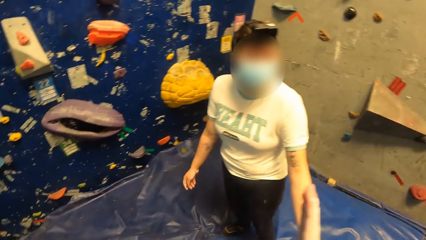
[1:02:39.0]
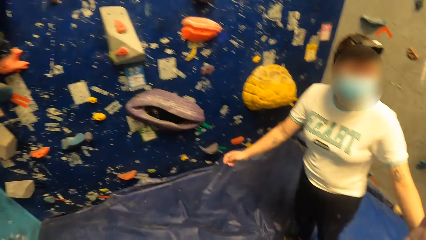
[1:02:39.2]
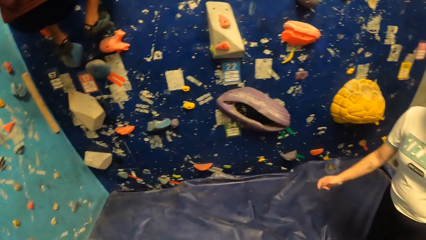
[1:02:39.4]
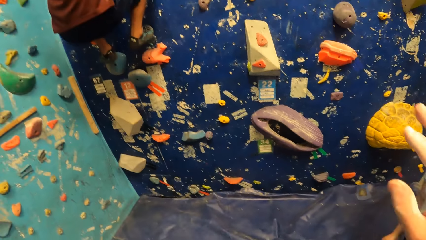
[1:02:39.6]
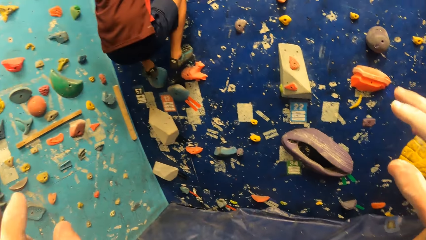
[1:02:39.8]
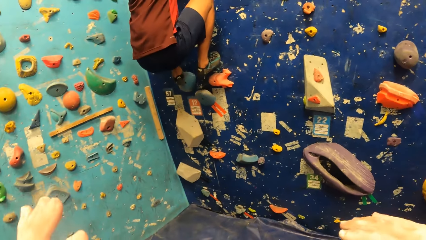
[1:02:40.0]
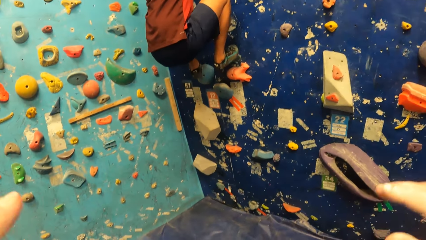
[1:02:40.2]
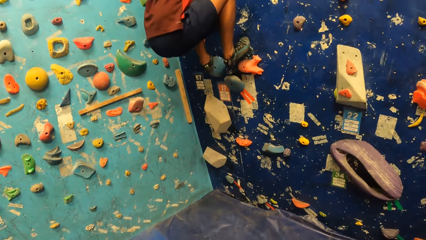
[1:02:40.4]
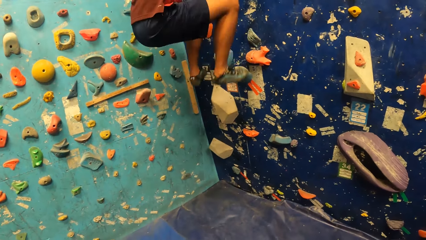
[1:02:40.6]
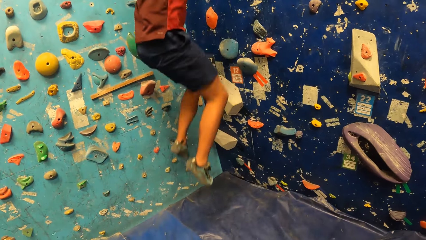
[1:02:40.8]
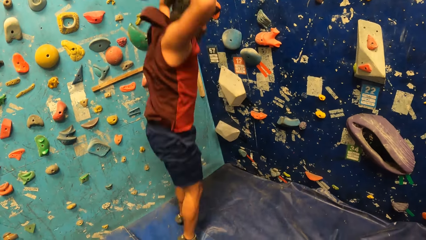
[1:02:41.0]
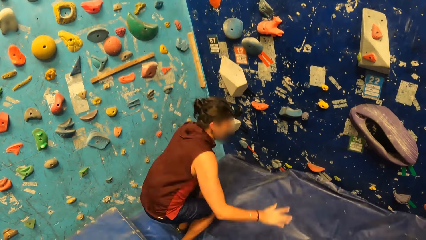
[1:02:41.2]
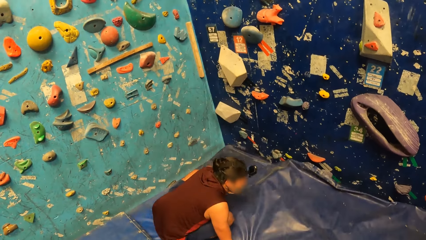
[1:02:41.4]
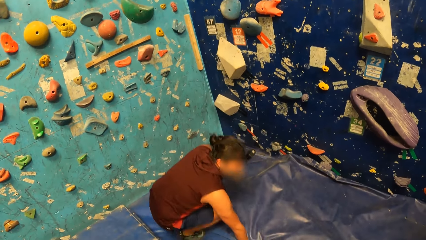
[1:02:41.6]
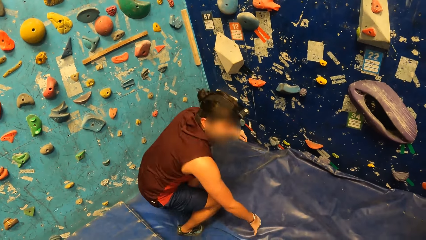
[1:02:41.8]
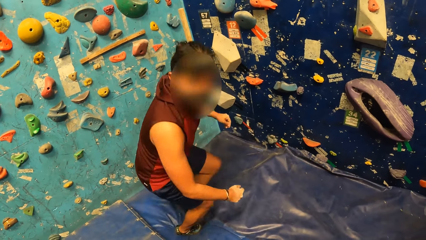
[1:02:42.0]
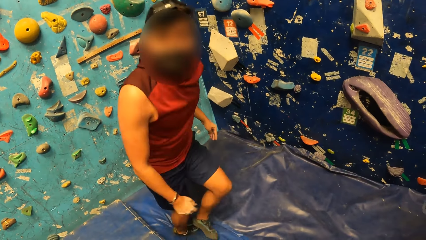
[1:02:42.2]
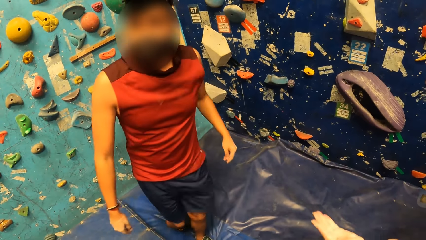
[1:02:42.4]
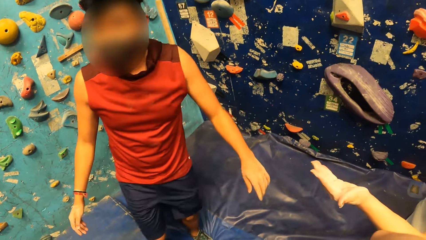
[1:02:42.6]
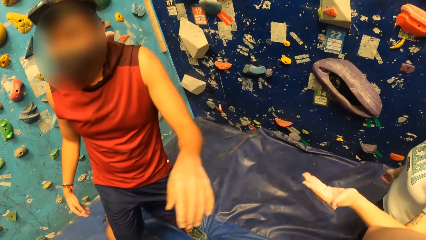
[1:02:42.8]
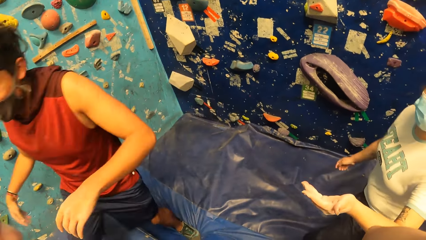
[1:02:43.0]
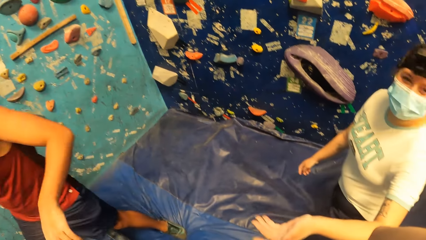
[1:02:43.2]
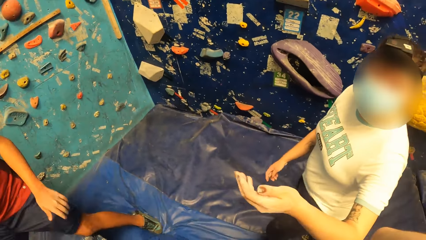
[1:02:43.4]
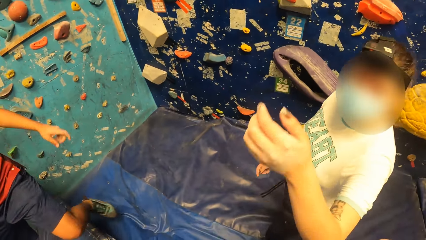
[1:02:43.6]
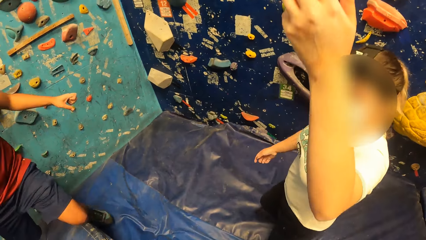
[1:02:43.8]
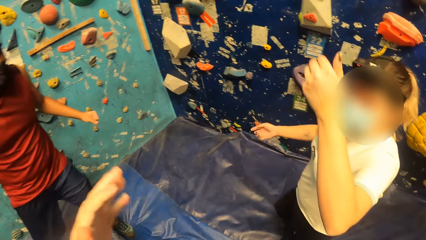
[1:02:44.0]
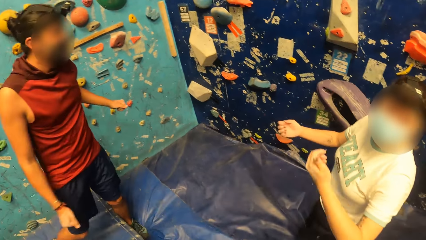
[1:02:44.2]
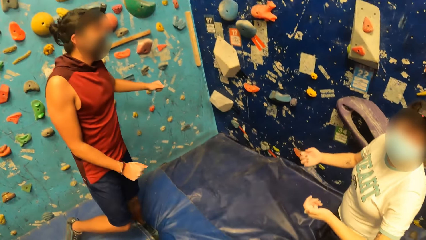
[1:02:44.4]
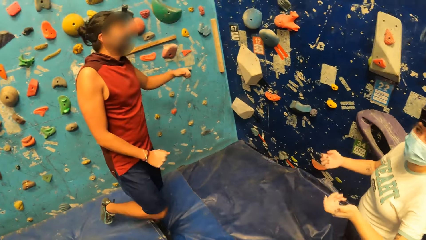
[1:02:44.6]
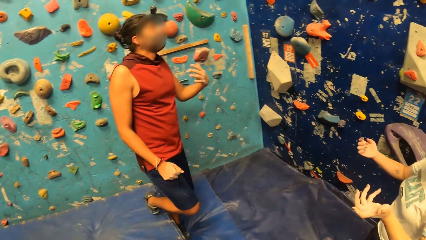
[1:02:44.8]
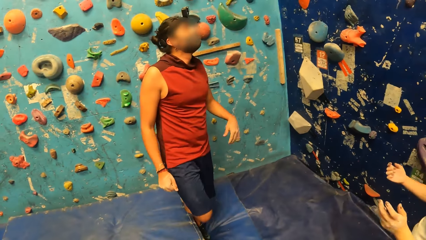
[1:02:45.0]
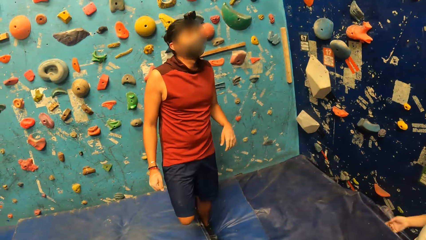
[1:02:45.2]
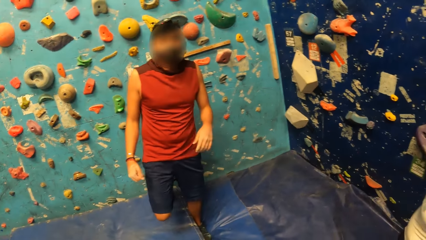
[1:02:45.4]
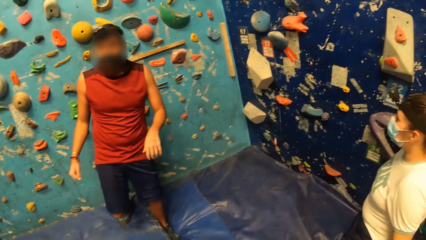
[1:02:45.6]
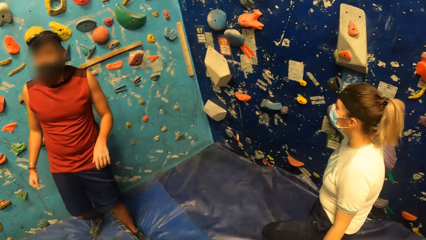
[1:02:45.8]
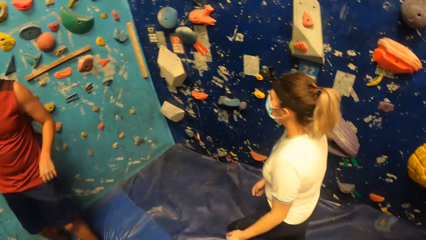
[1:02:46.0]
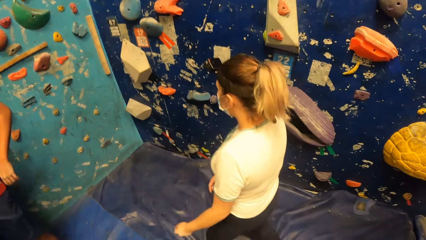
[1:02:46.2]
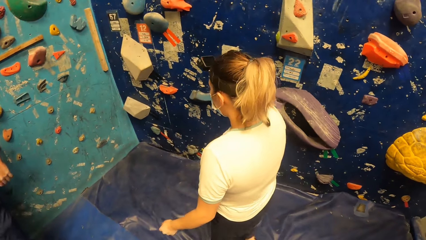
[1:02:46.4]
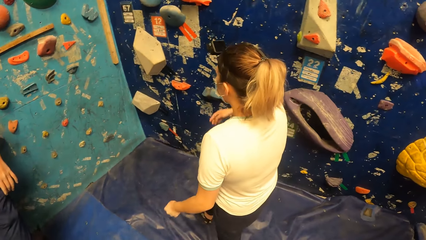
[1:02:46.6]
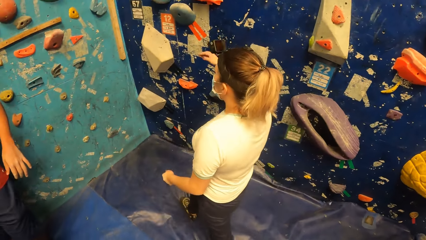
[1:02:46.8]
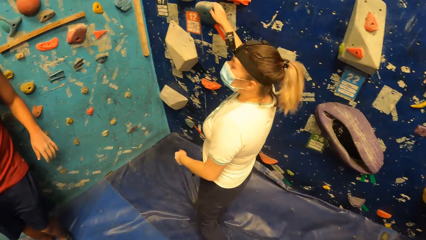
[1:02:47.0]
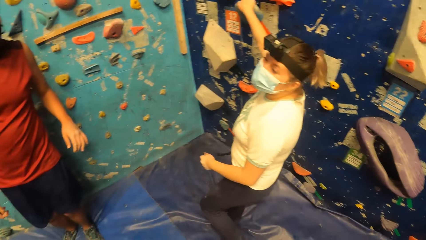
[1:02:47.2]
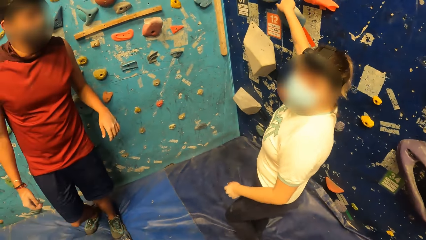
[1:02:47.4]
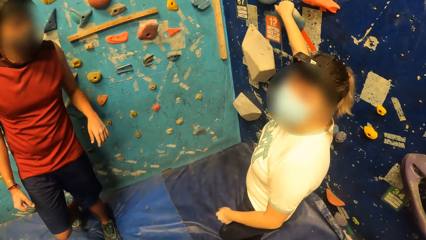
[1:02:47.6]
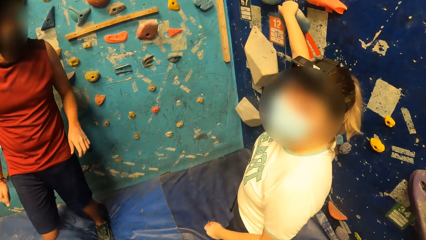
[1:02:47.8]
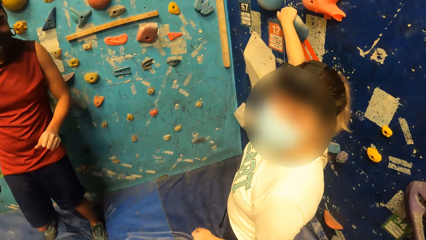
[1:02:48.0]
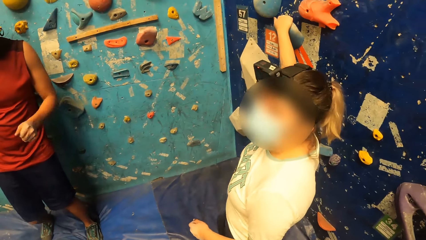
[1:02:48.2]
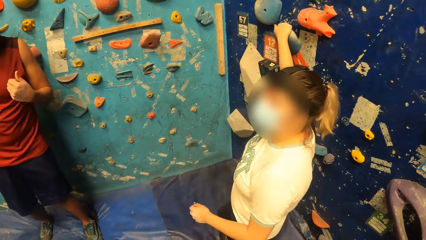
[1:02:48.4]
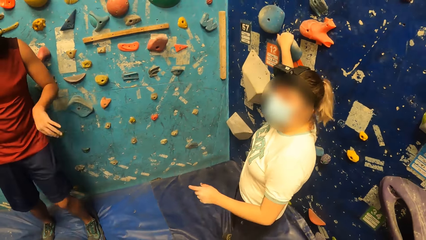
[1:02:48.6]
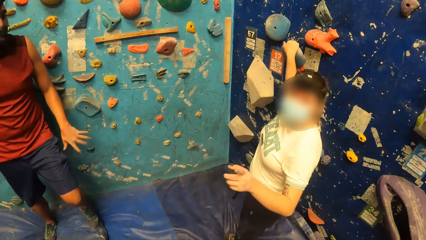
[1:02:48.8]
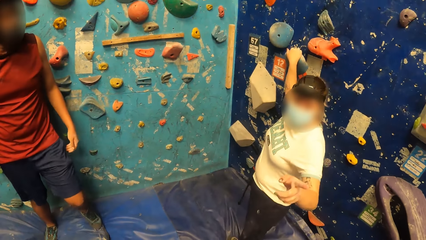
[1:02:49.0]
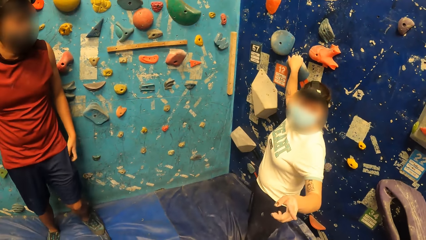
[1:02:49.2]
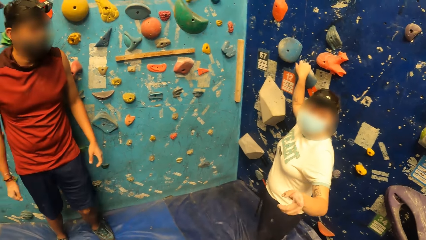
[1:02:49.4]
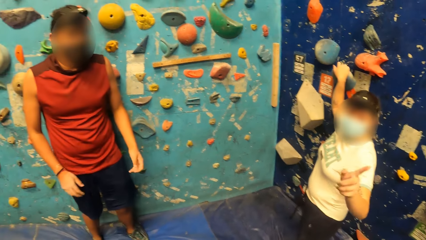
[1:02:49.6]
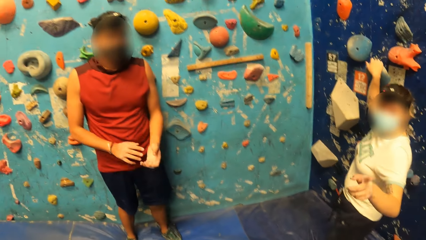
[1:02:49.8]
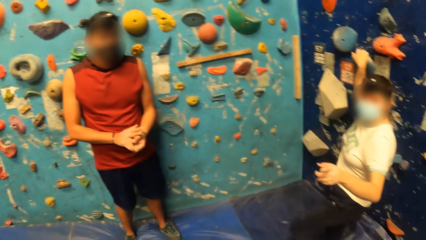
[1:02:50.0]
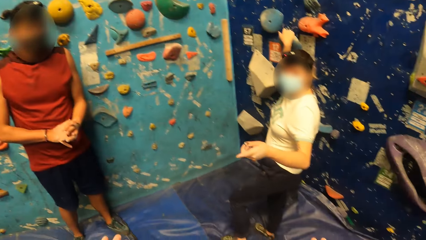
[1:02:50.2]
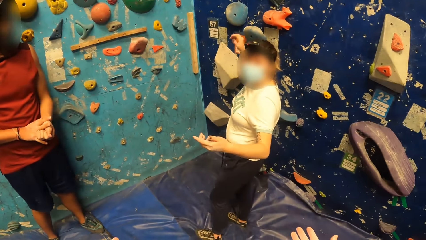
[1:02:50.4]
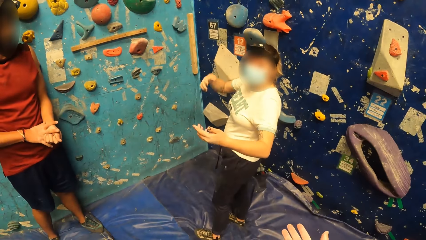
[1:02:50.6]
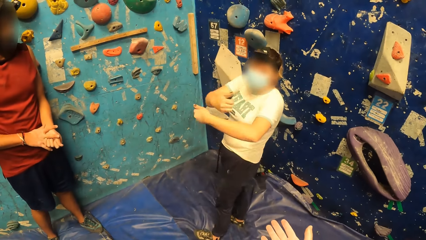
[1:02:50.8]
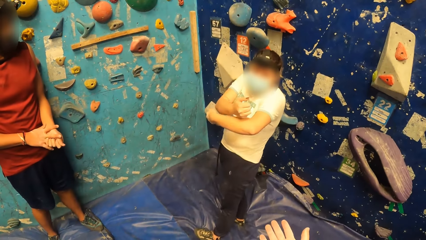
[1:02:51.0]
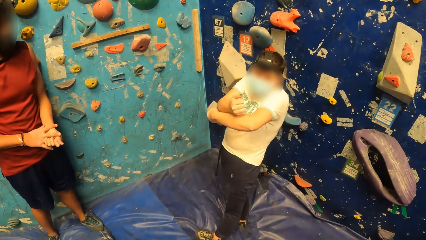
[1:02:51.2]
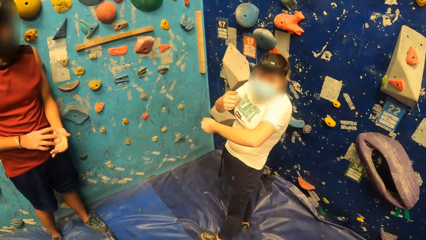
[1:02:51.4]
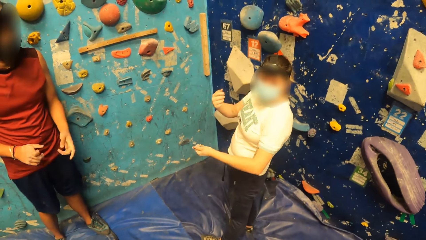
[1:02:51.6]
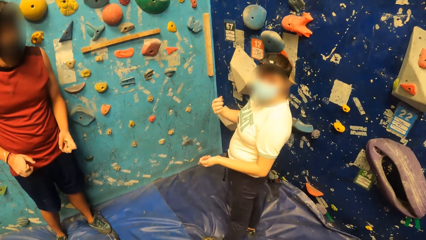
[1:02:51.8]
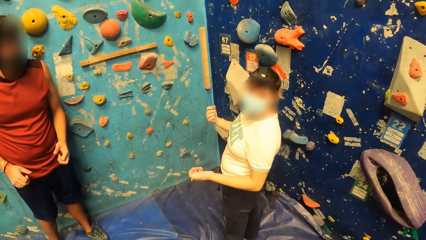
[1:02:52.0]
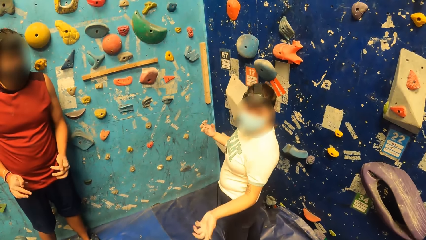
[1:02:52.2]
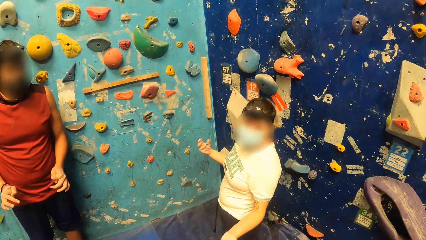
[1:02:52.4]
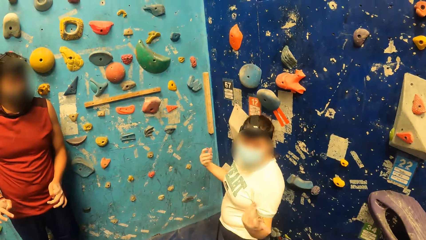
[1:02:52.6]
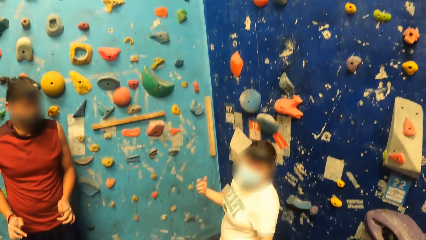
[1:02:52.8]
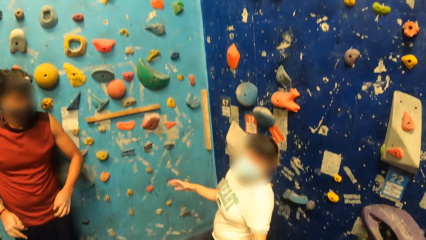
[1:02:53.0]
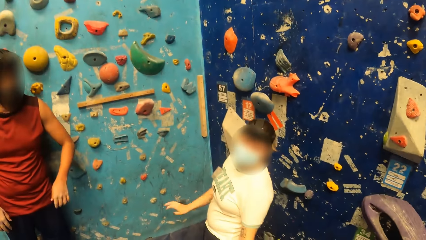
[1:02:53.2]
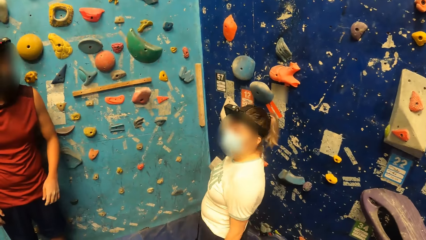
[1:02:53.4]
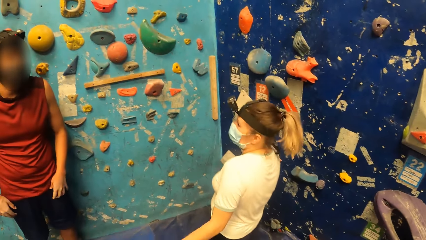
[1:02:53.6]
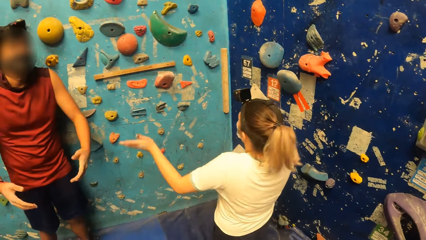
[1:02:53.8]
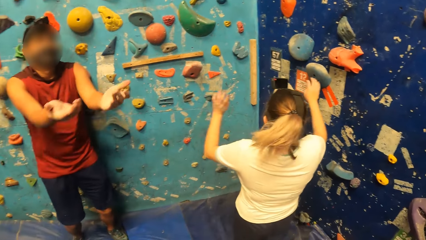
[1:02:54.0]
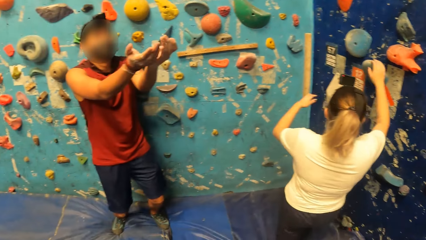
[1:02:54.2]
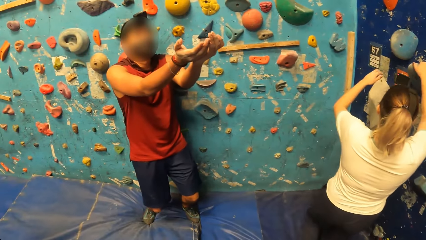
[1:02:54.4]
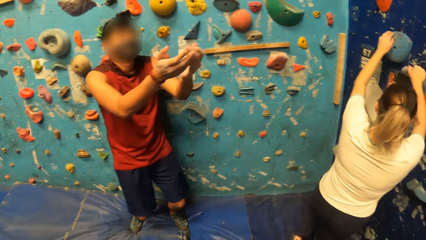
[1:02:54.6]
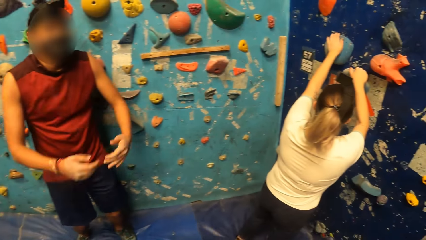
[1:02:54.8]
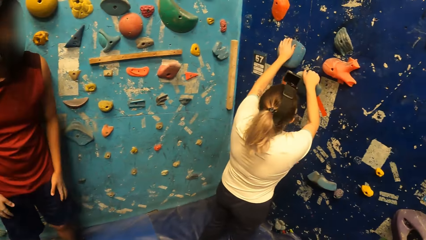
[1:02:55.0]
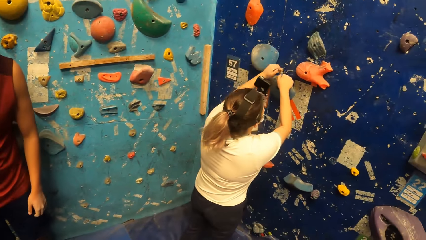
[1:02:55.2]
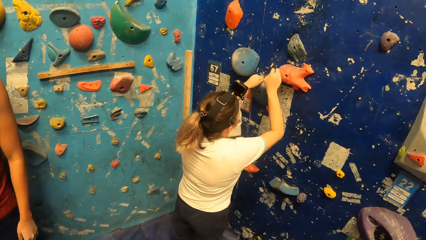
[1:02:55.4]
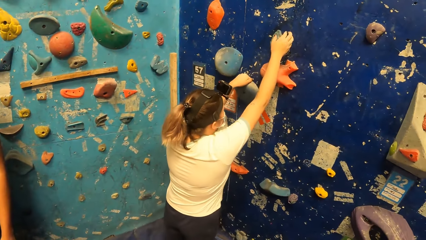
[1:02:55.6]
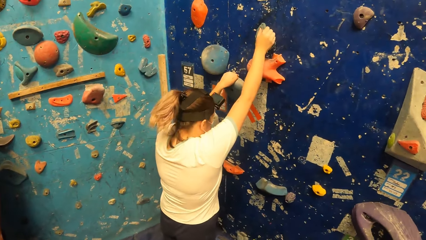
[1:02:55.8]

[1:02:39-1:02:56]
A lady stretches her hands on the floor. The camera wearer adjusts the camera on her head. A man jumps from the wall. The man walks on the floor along the wall. The lady gestures and converses with the man. The camera wearer looks around. The lady walks closer to the wall. The man leans on the wall. The lady holds the wall handle. The man stretches his fingers. The lady converses with the camera wearer. The lady climbs on the wall.
